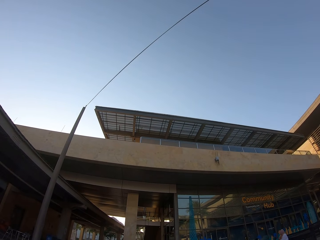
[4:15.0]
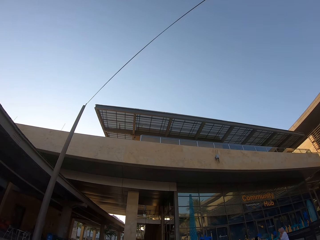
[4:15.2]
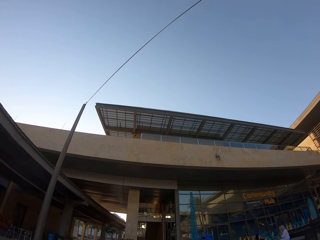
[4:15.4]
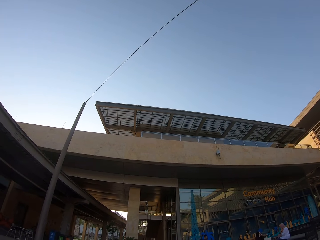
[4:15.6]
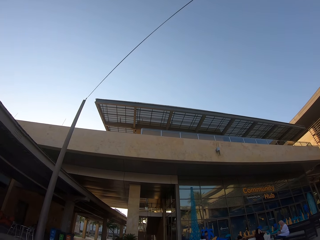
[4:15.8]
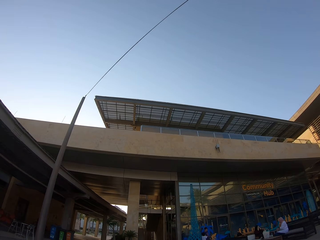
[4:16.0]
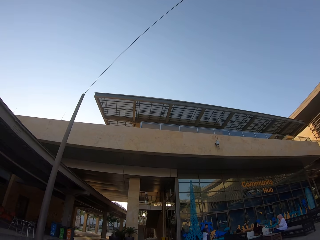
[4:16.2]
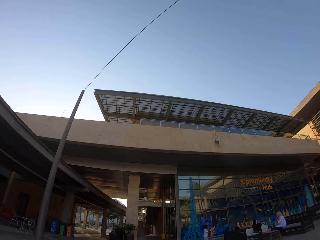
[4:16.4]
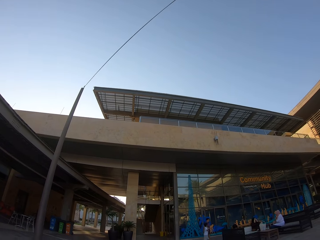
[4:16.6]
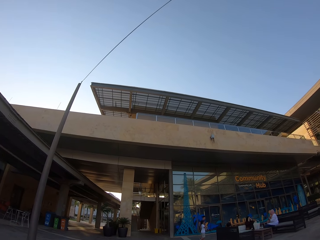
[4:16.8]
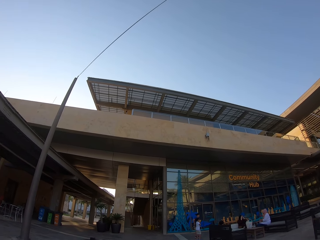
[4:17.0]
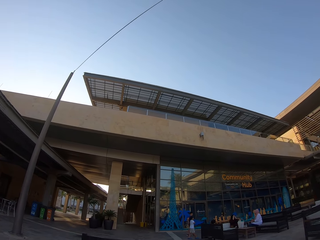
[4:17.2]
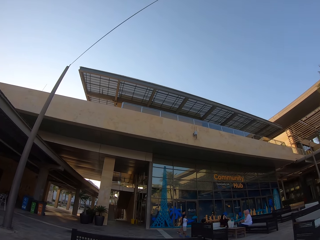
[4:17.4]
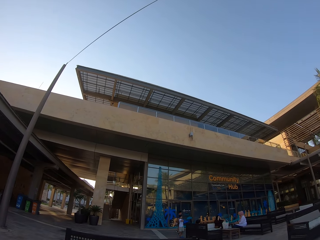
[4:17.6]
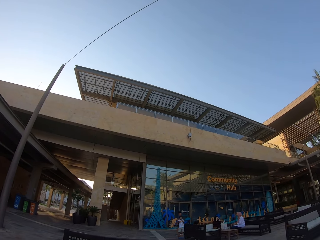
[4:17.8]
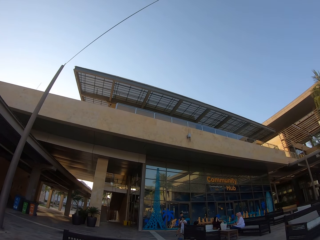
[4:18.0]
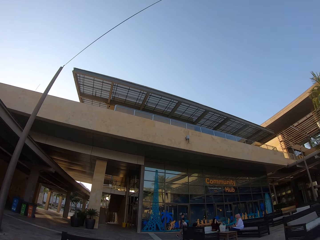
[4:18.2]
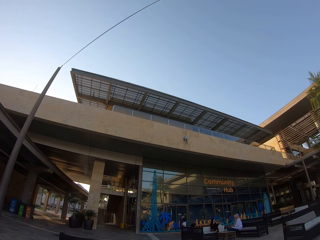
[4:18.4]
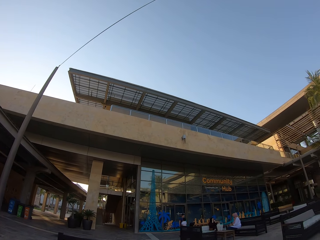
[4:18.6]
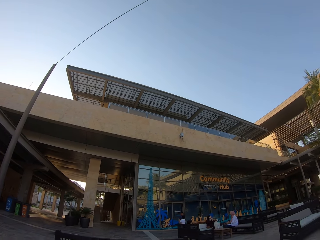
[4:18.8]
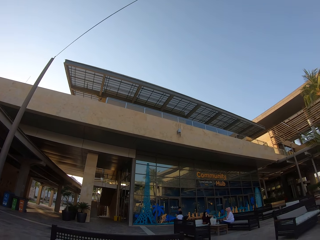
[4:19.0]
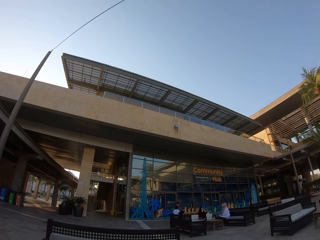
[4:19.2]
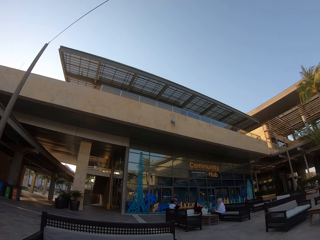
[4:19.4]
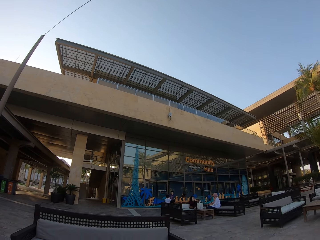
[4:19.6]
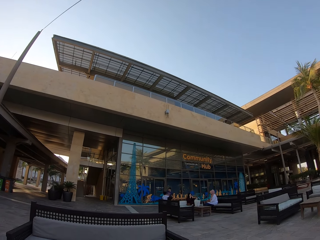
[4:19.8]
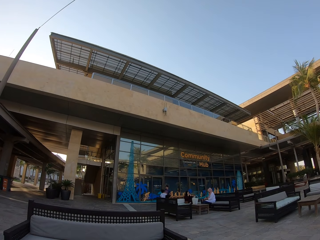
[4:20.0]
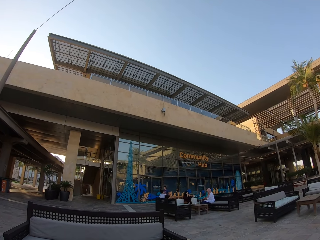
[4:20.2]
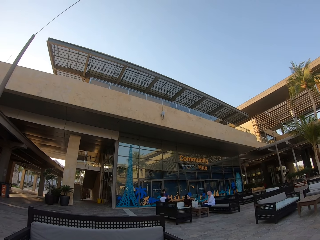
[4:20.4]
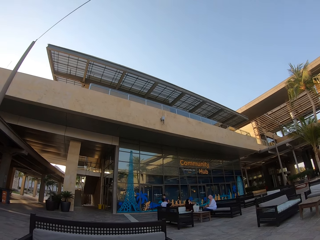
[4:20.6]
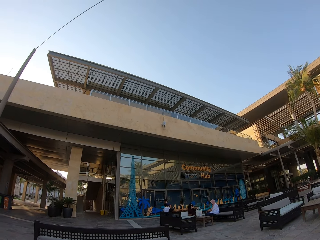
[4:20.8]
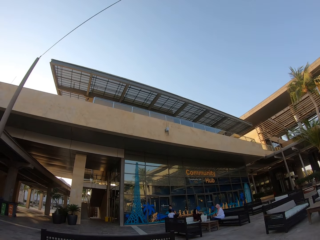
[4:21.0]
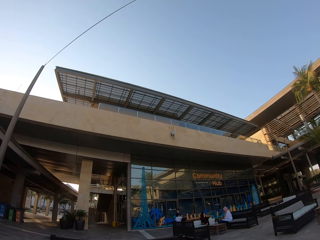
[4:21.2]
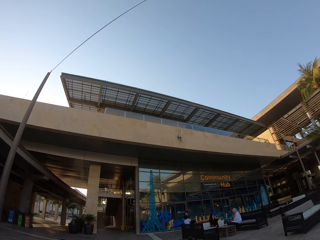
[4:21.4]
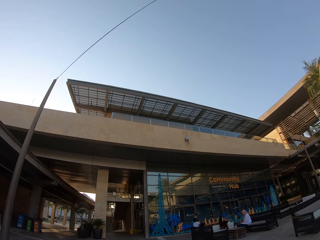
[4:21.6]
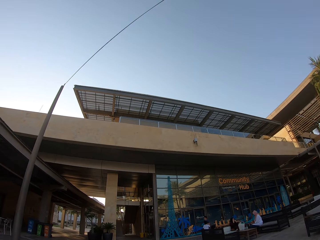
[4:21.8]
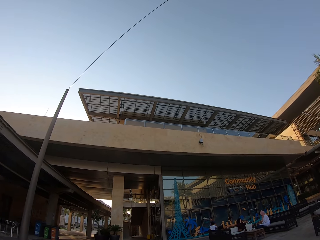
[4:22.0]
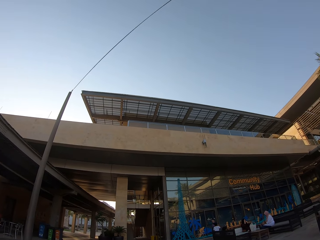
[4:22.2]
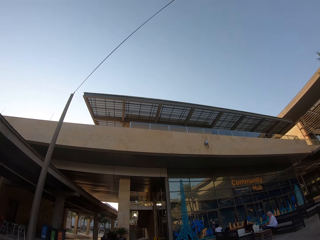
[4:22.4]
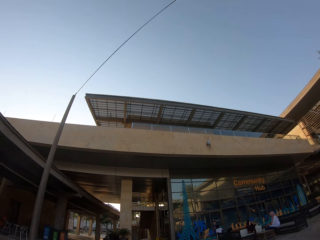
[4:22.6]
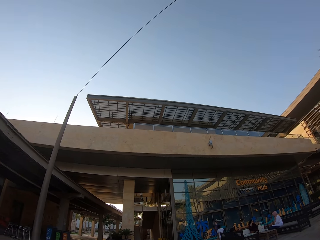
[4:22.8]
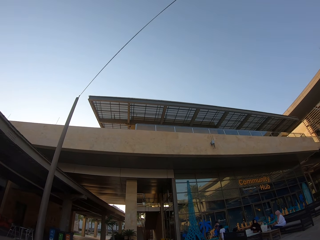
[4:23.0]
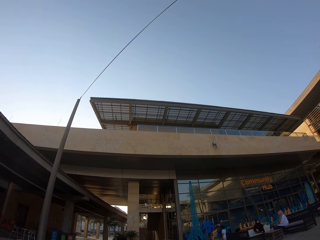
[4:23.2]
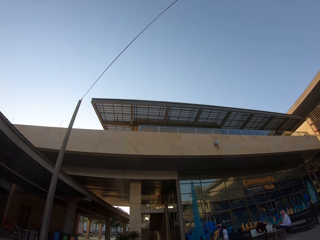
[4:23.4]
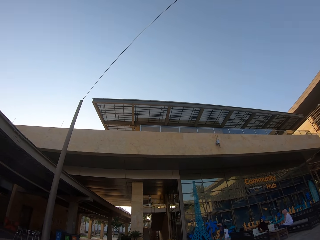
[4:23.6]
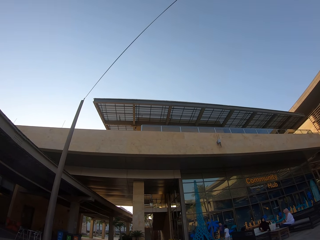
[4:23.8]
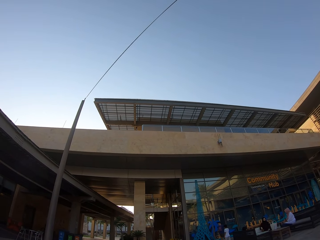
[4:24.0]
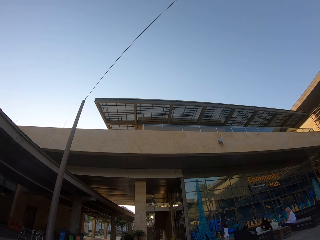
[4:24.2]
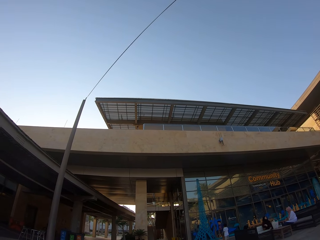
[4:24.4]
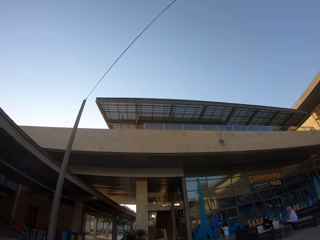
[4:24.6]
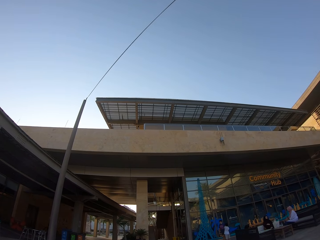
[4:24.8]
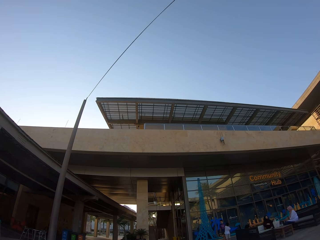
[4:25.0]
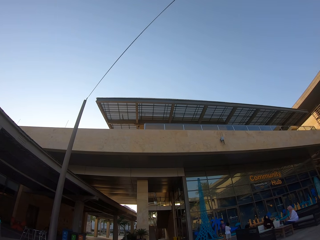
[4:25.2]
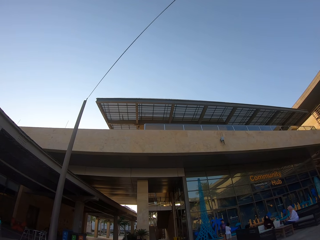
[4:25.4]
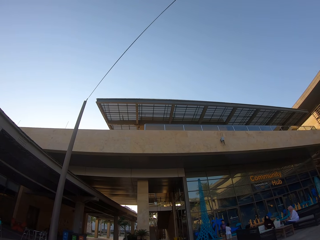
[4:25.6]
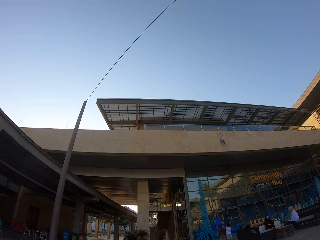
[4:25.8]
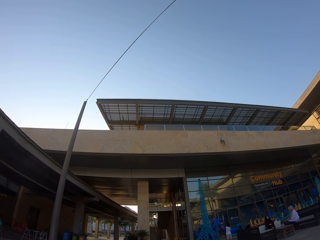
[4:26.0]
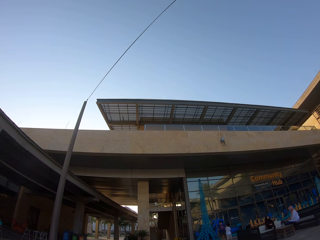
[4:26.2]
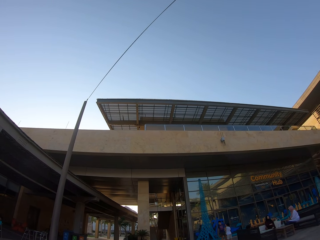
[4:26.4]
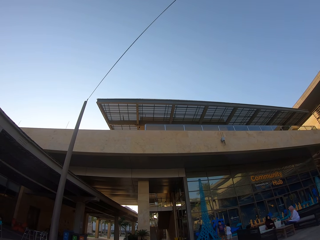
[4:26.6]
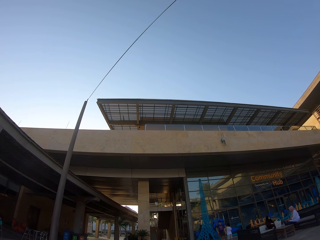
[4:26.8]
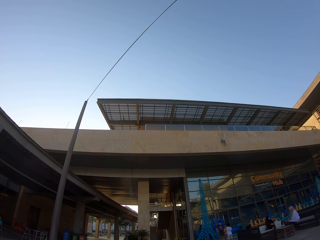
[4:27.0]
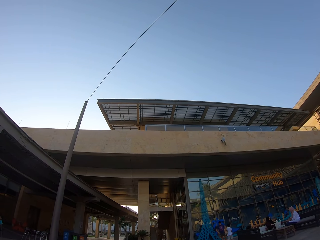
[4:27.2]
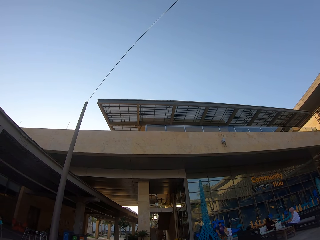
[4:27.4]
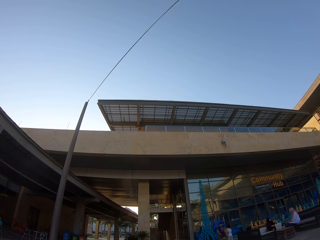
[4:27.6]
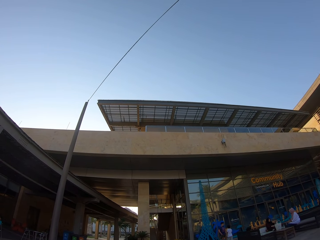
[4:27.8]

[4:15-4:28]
The camera wearer looks at people. They look at the top building.

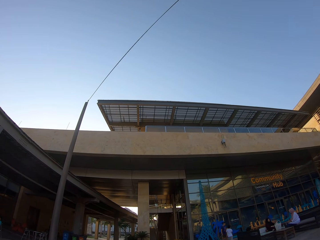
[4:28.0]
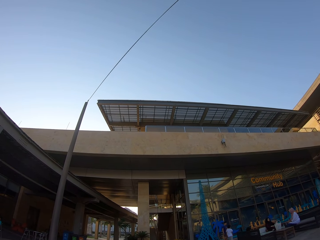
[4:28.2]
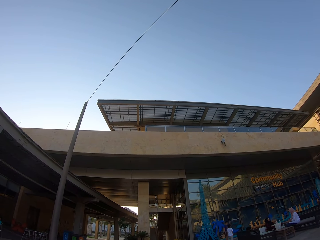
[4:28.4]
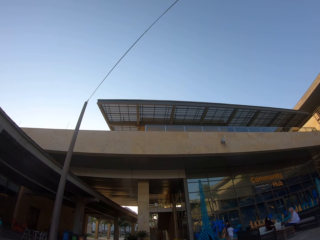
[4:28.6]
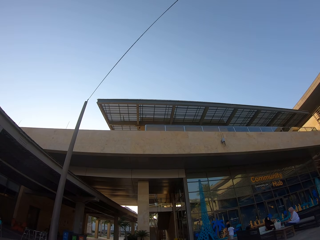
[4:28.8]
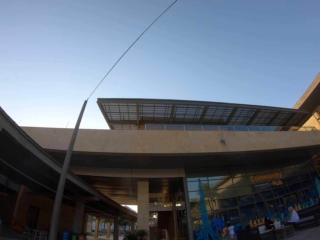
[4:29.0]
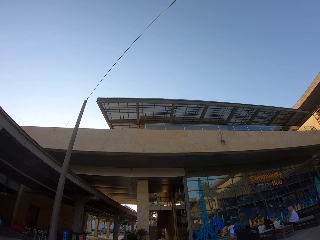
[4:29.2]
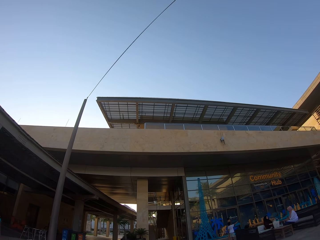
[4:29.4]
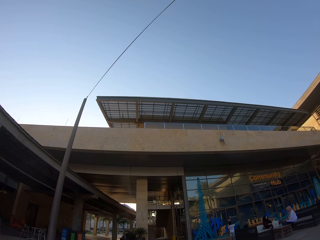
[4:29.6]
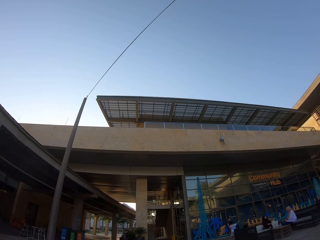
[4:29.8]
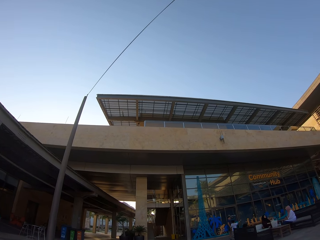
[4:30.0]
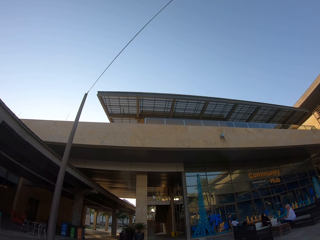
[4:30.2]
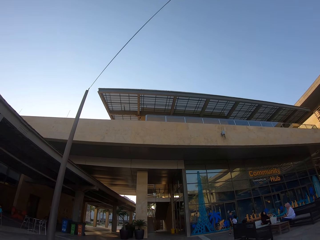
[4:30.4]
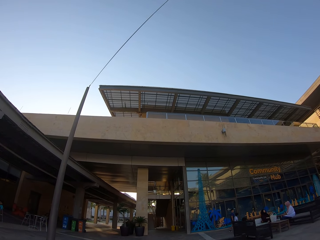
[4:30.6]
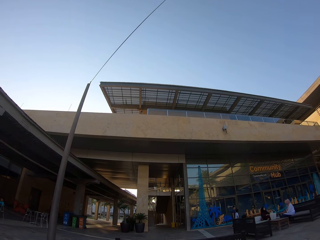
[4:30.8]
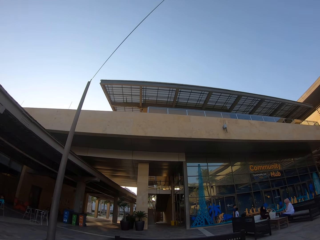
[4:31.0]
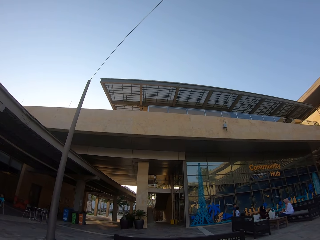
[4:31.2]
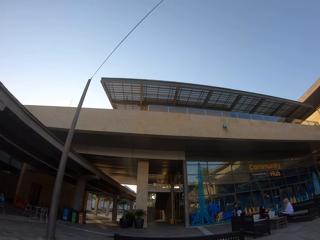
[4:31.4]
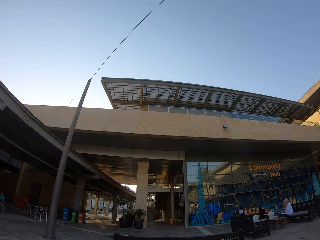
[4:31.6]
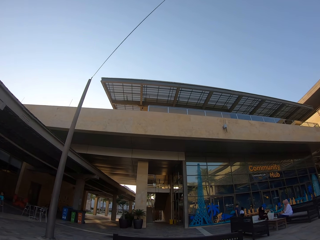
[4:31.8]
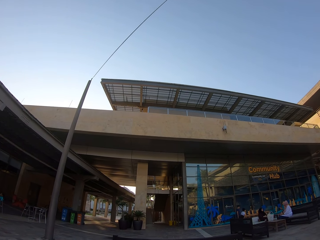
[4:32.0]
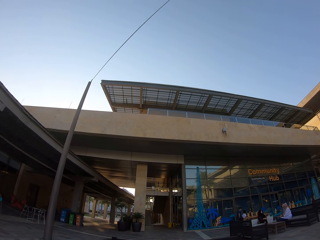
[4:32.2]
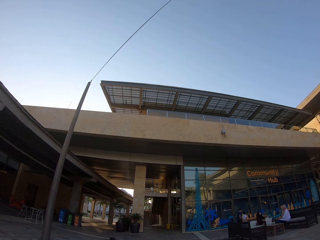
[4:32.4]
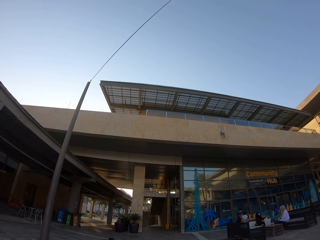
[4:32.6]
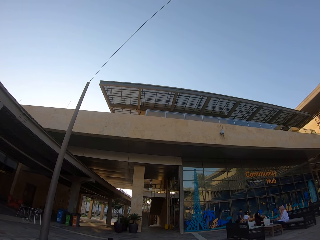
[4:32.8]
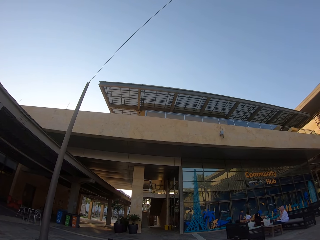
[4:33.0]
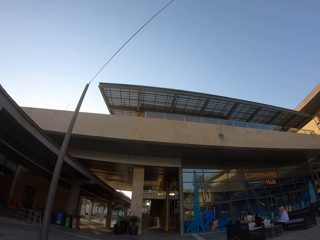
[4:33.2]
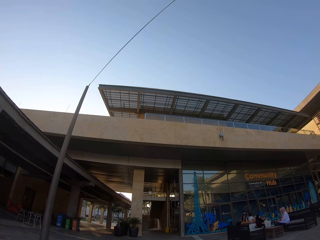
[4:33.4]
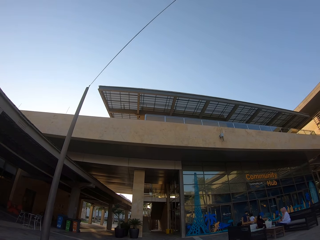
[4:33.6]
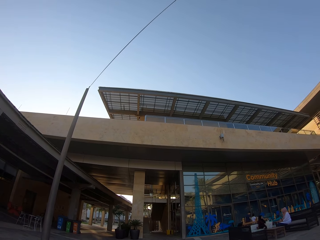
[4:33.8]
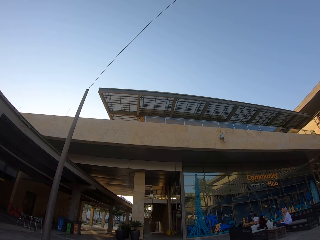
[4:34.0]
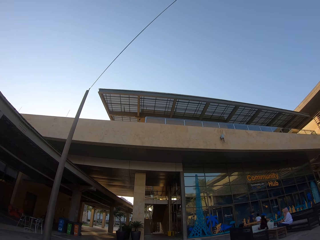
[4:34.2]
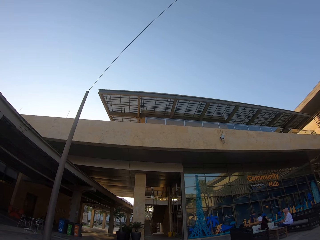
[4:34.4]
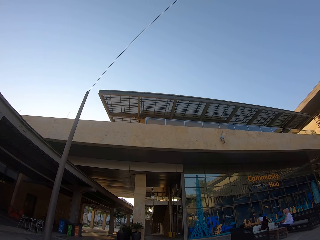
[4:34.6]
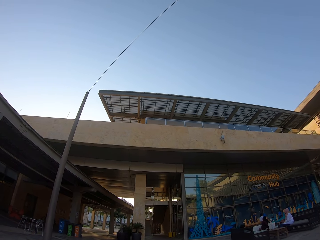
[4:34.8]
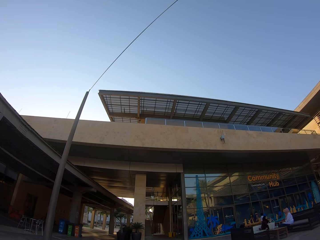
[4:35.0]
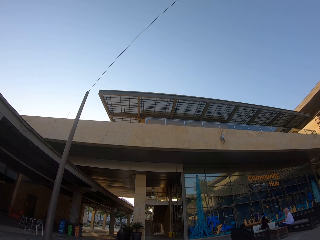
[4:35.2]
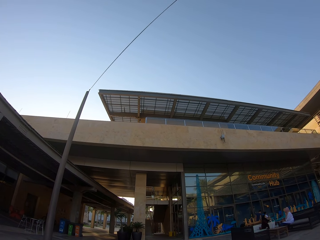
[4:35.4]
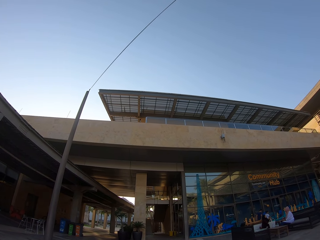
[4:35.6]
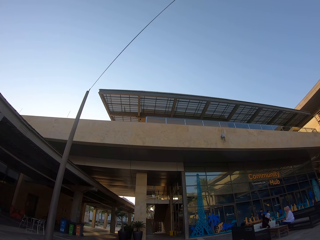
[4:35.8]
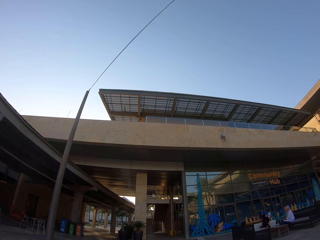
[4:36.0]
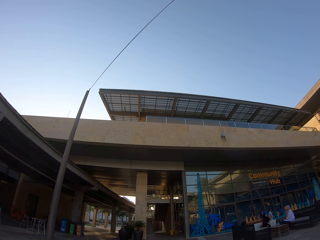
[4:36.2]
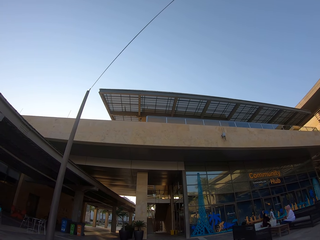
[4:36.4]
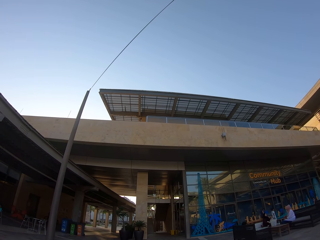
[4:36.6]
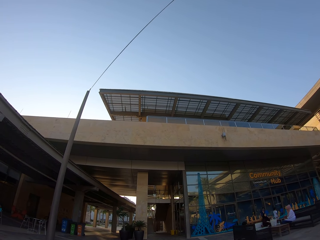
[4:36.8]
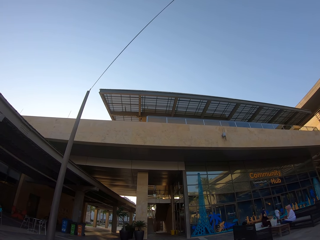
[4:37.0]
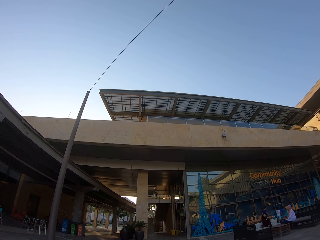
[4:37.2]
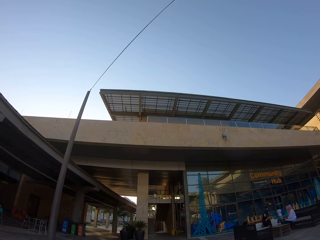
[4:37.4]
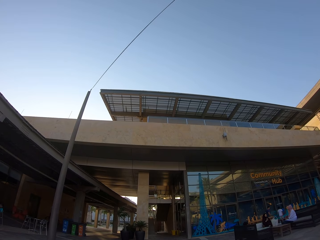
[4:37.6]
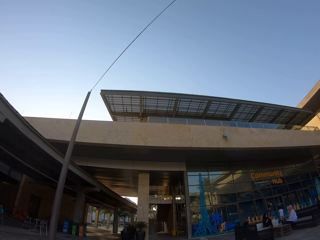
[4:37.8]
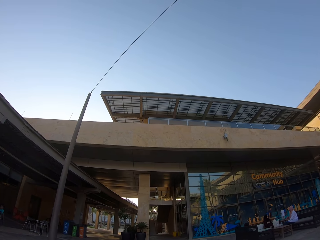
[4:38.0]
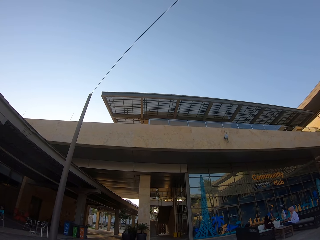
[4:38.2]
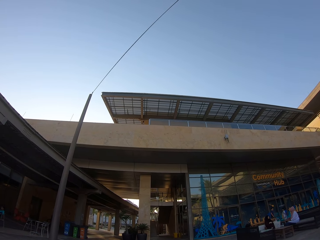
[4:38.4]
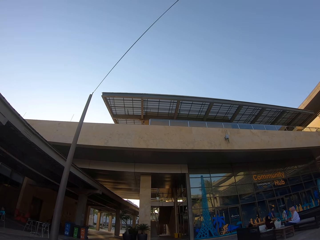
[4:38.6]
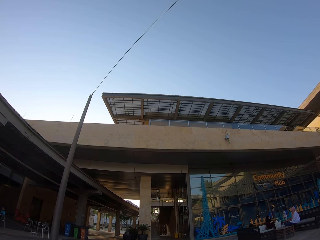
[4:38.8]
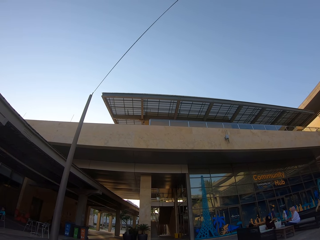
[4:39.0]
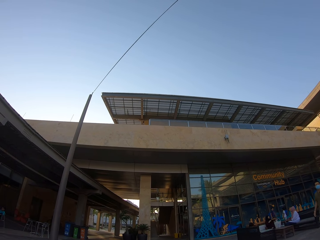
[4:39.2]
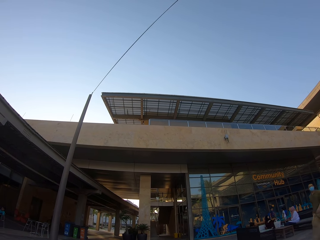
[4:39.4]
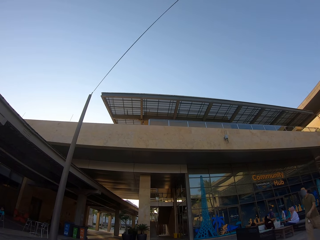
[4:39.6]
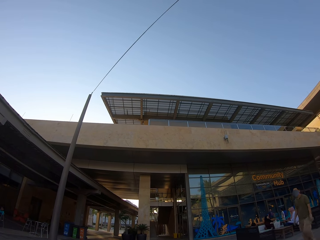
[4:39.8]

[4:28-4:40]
The camera wearer looks at people.
